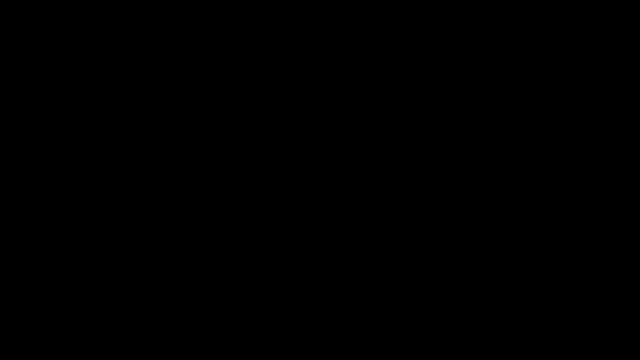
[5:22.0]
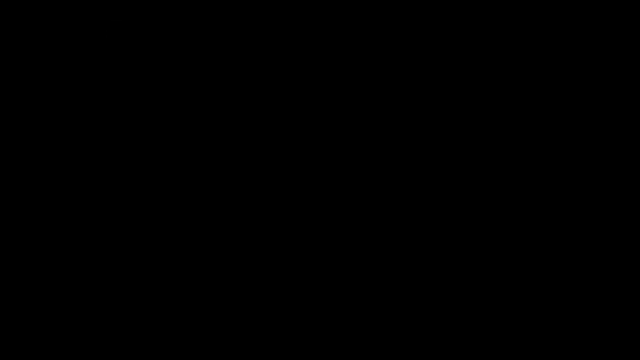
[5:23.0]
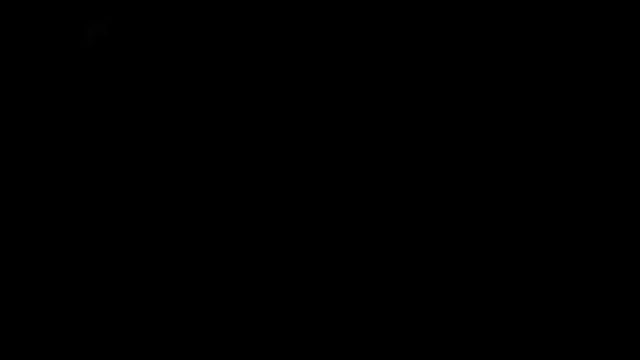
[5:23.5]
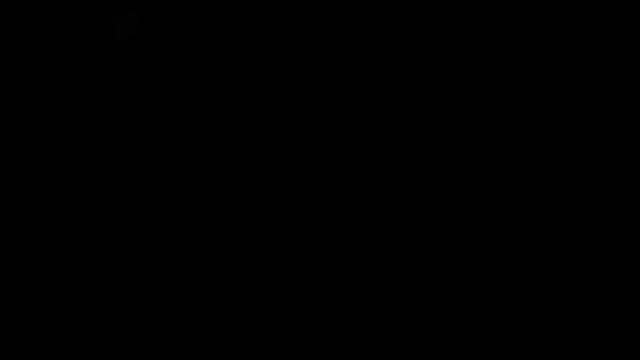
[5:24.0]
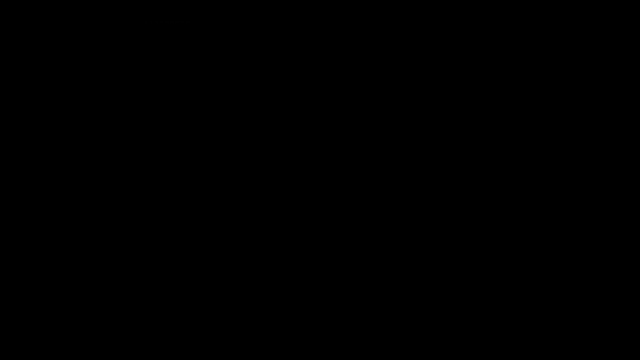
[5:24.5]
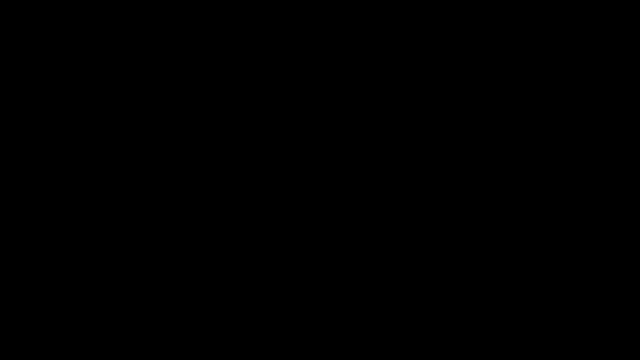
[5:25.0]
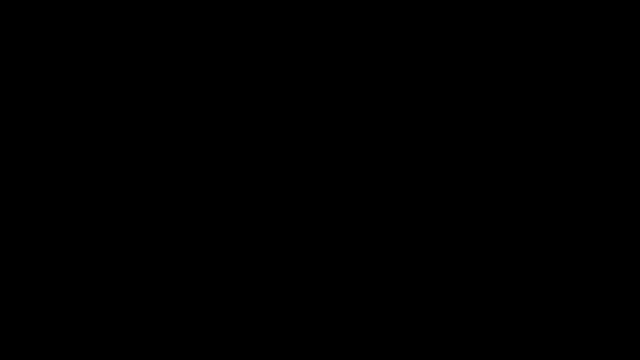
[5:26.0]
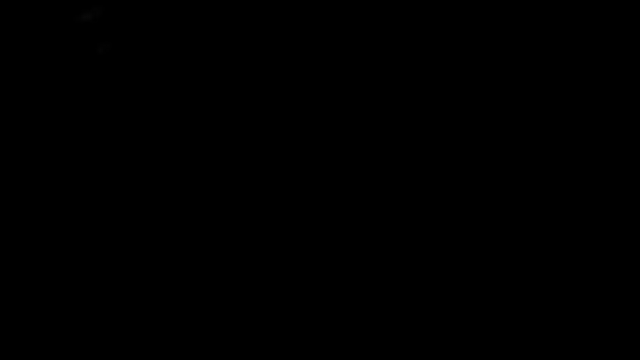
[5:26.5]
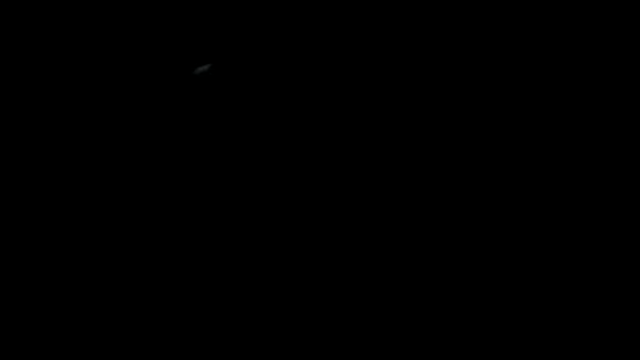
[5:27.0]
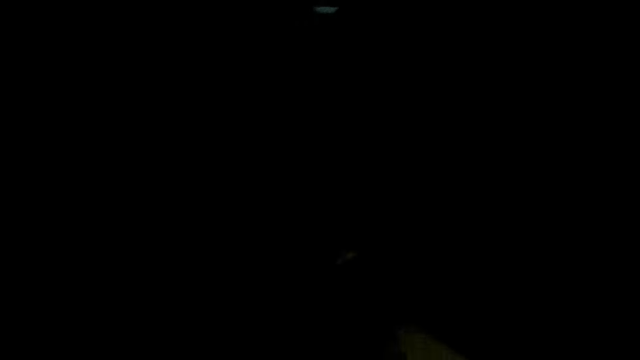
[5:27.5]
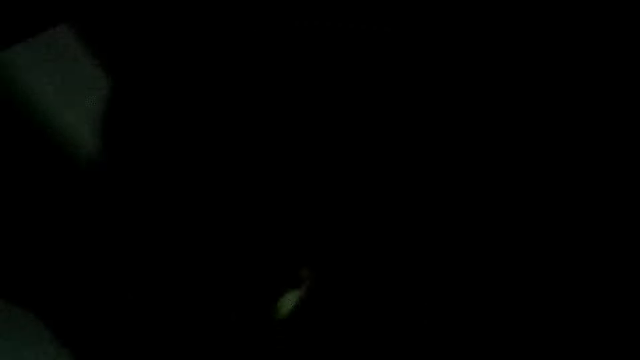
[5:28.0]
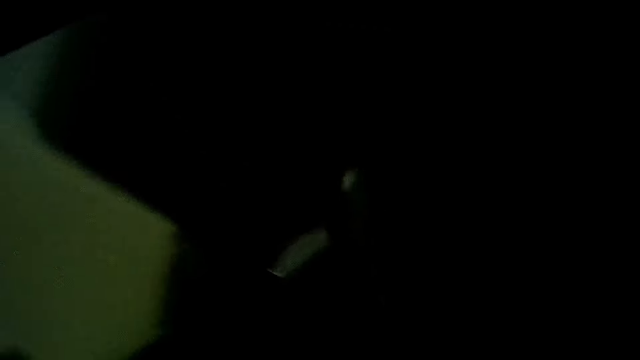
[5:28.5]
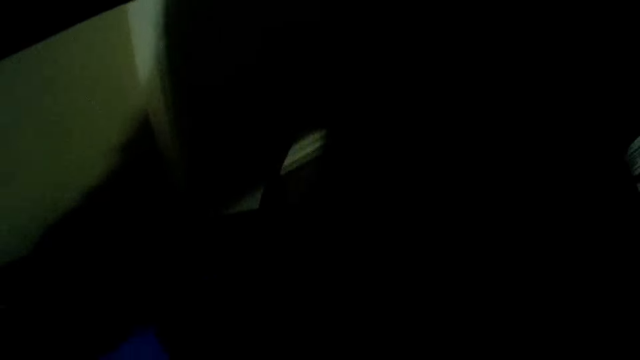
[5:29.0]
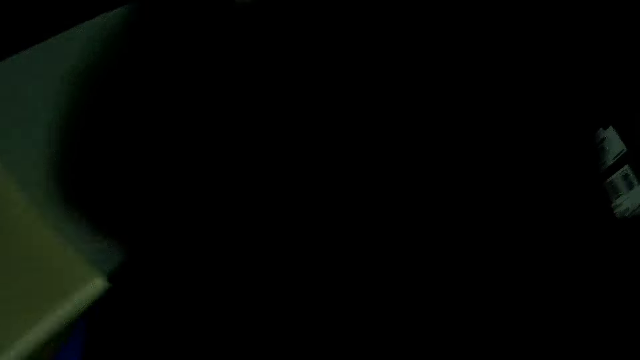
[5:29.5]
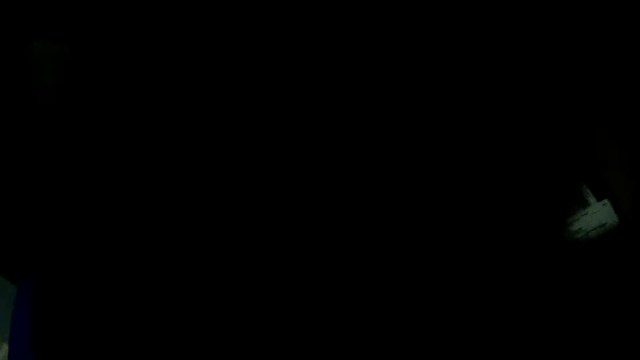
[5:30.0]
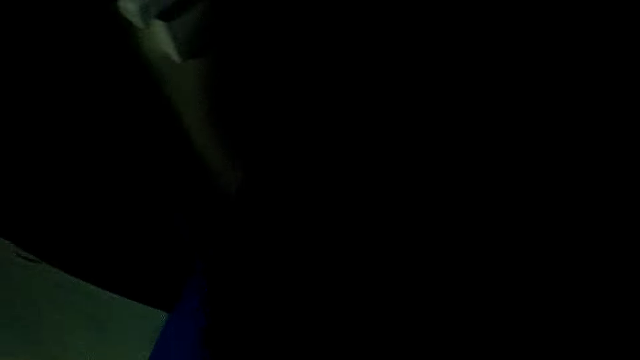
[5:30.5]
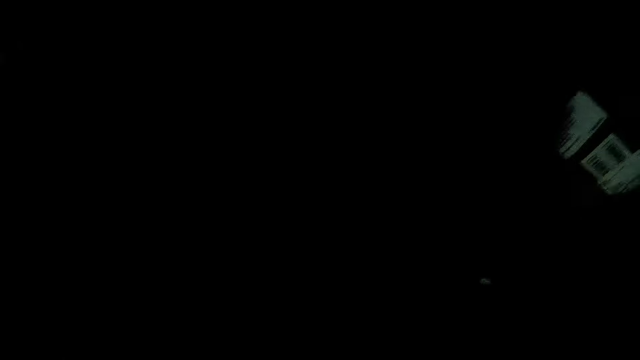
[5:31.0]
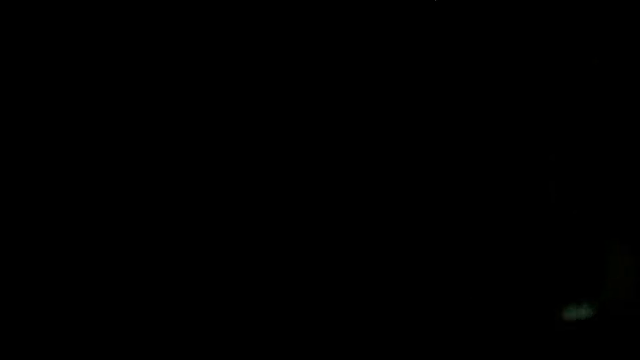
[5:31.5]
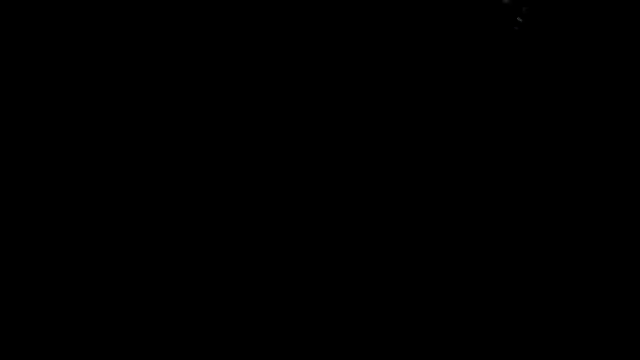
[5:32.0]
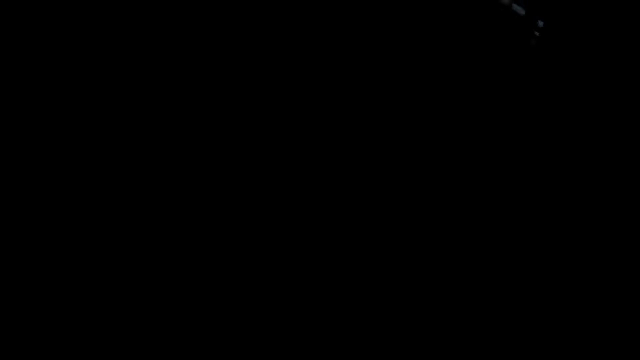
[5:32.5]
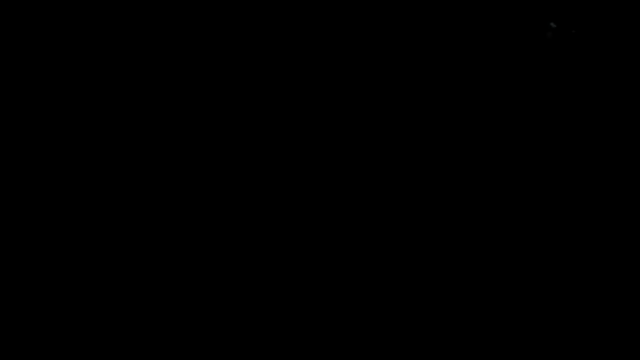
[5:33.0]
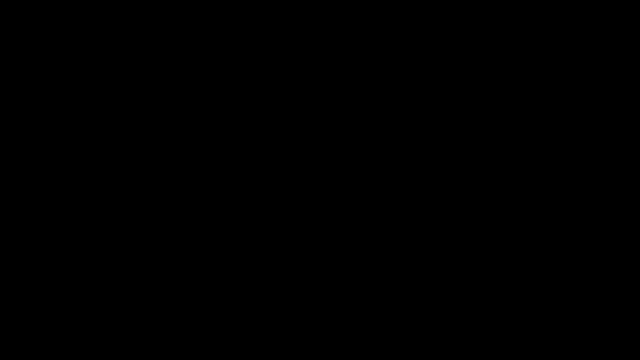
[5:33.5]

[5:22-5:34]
The camera wearer moves something. They push the bucket.

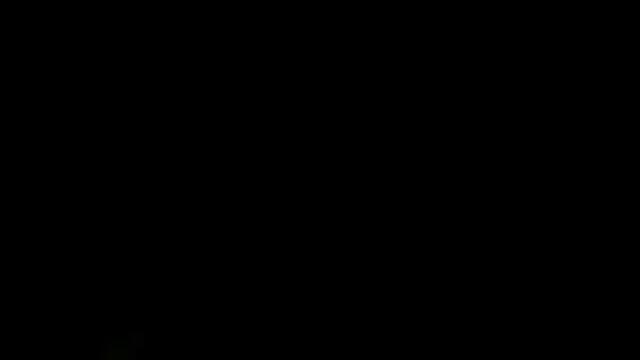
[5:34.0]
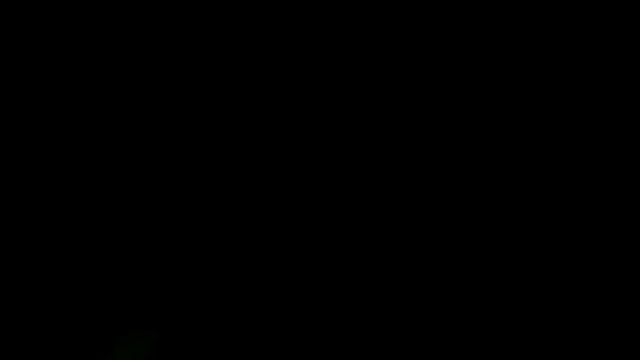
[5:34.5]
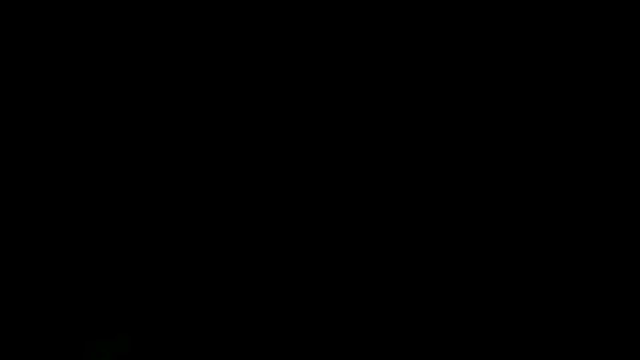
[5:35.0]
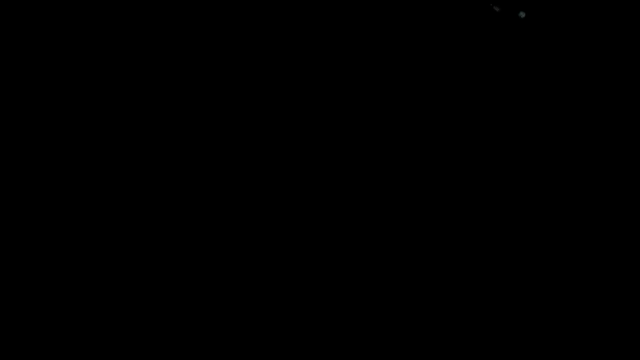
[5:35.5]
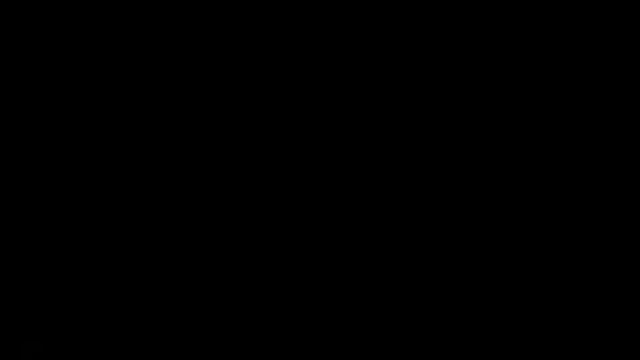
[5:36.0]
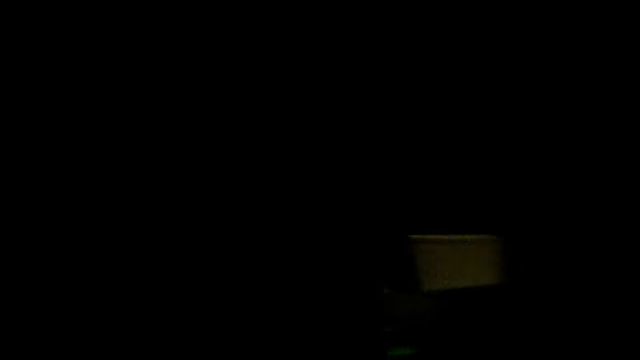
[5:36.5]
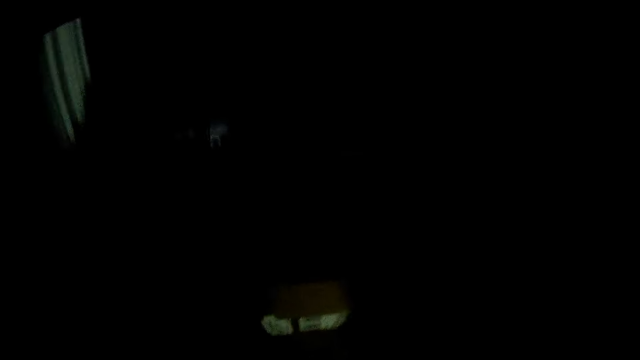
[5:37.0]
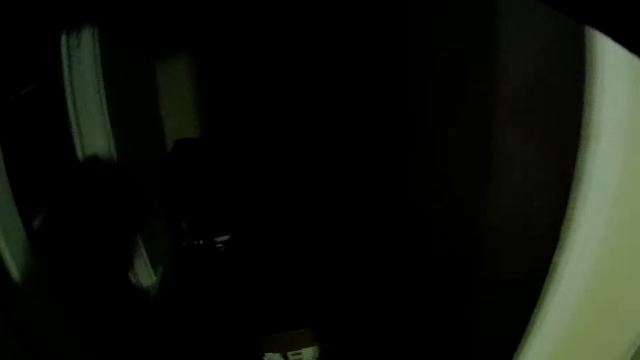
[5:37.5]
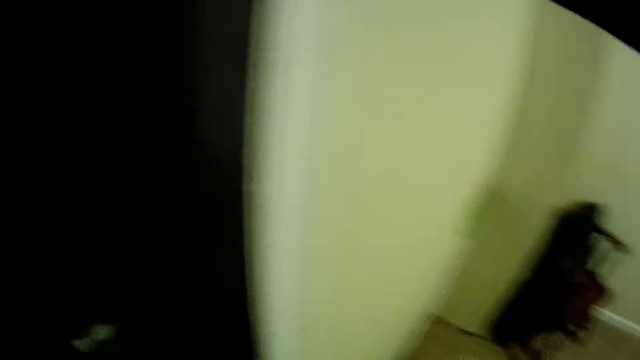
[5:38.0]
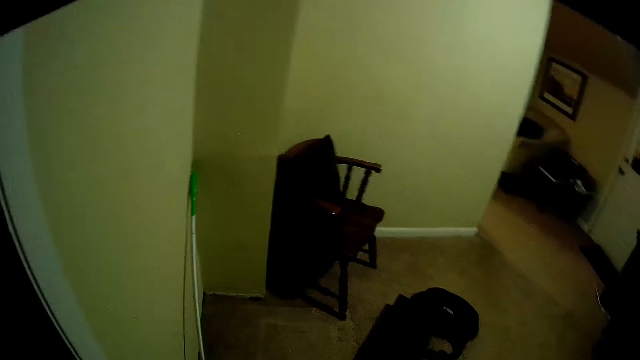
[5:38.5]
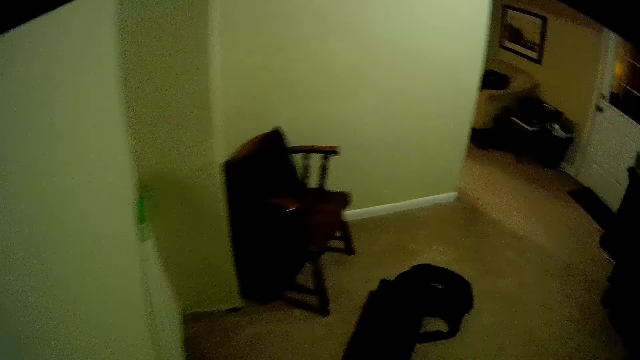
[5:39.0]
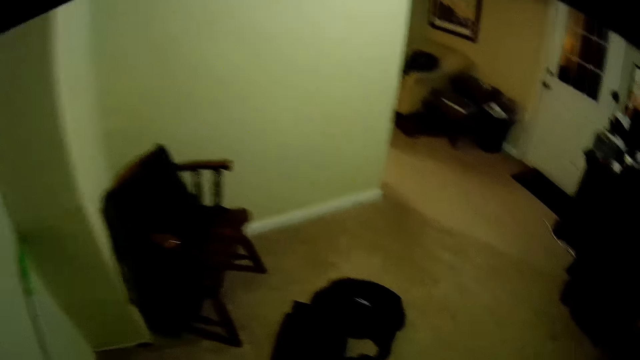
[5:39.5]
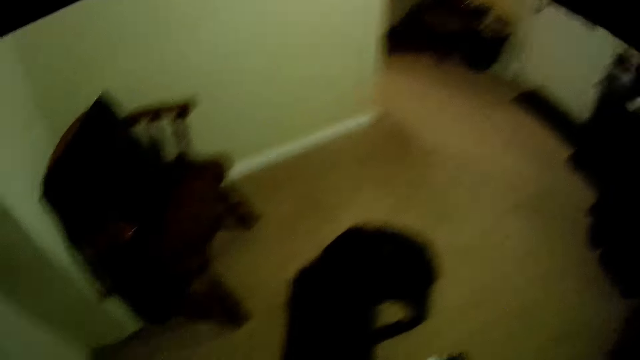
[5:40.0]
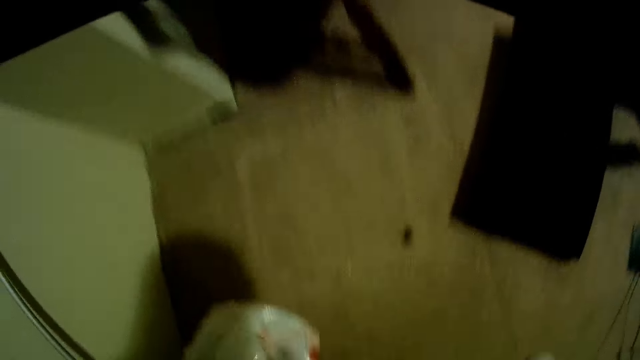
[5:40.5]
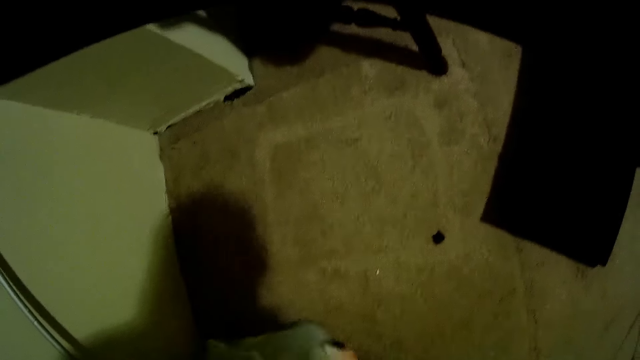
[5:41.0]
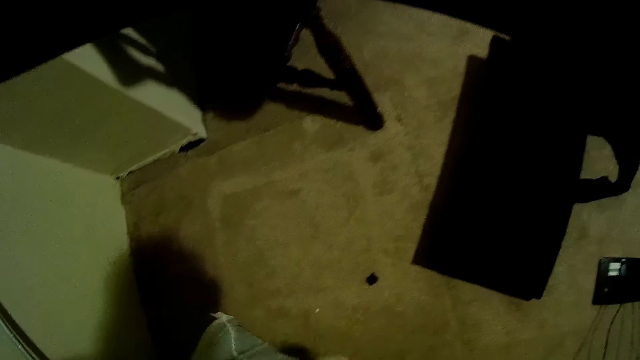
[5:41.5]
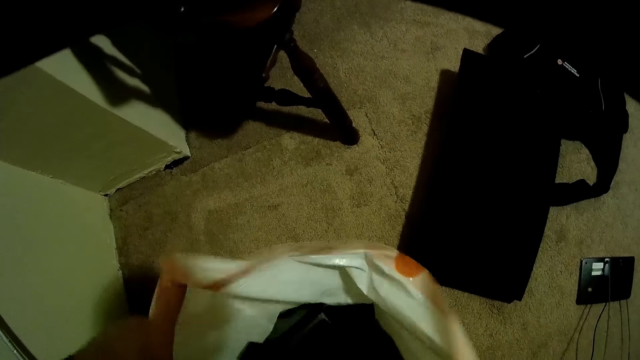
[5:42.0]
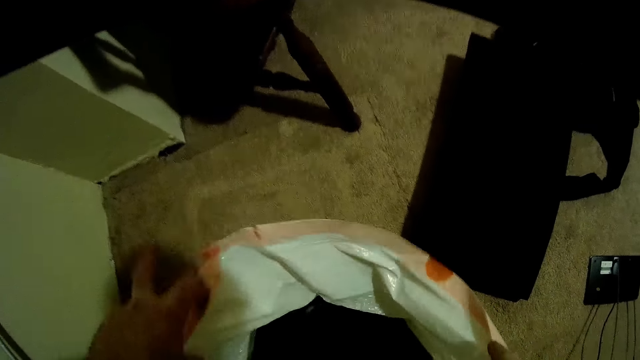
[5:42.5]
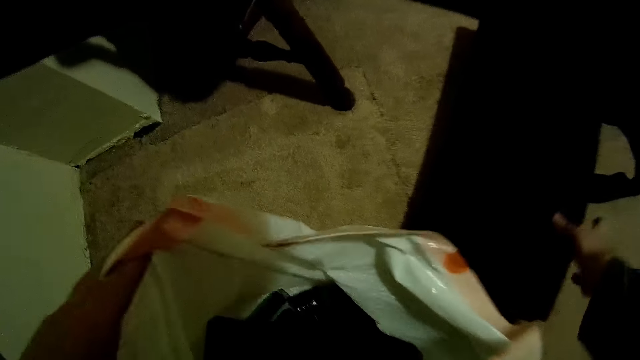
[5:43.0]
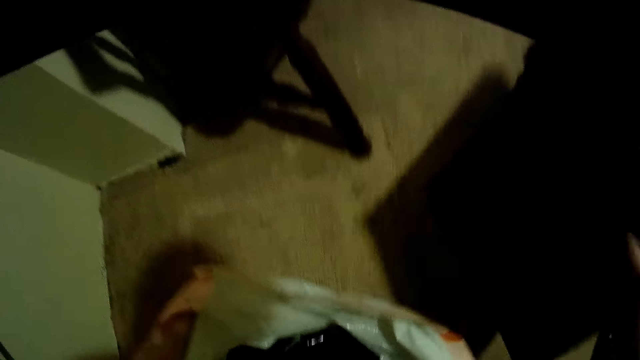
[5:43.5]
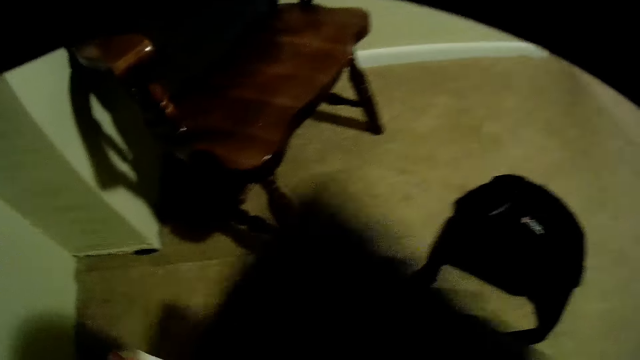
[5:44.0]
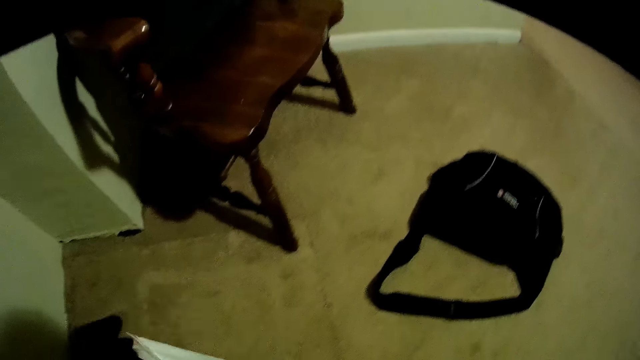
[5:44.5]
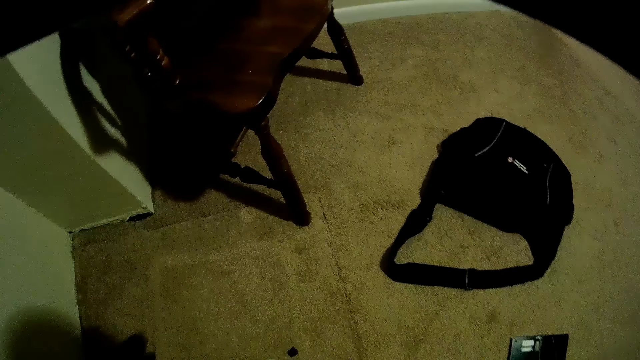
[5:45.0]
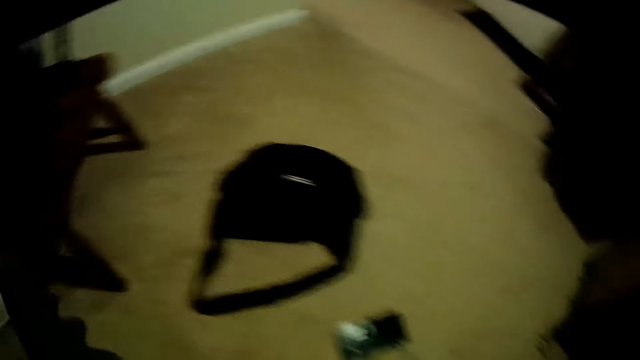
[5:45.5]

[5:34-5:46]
The camera wearer steps forward. They look around and walk around. They pick up a polythene bag and open the polythene paper. They look inside the polythene bag. They pick up the egg tray and put the egg tray in the polythene bag.
